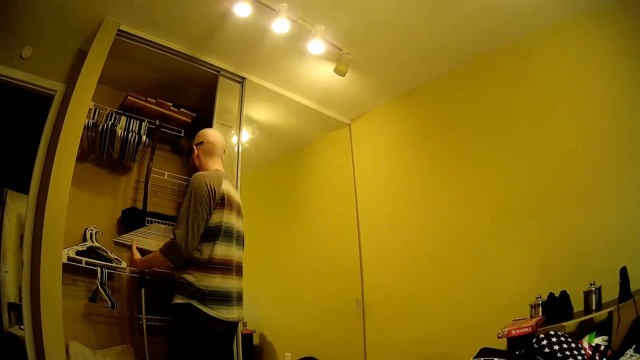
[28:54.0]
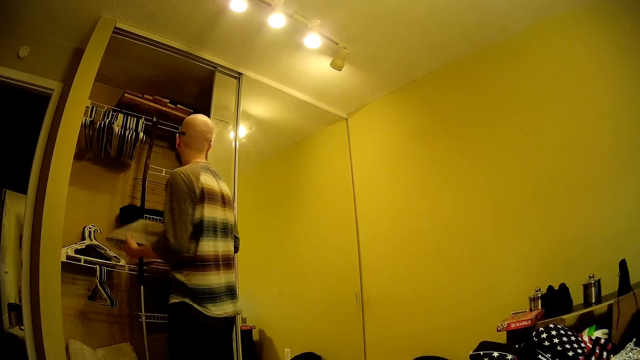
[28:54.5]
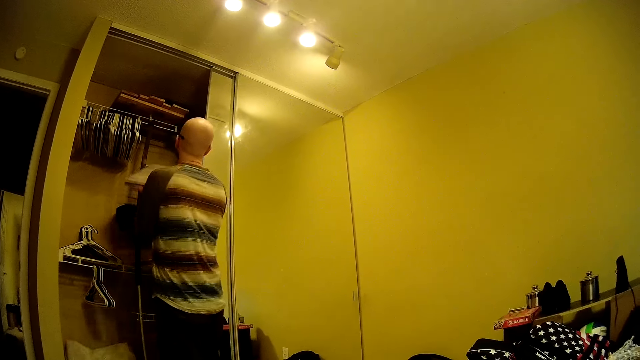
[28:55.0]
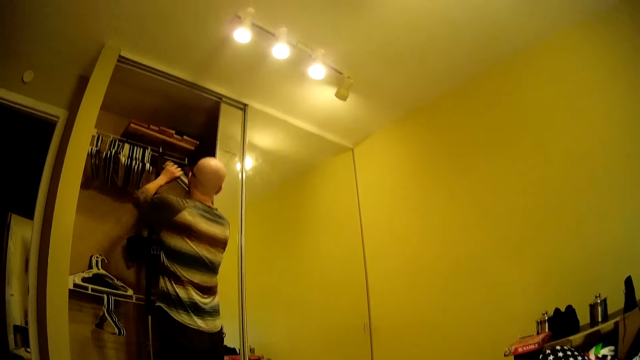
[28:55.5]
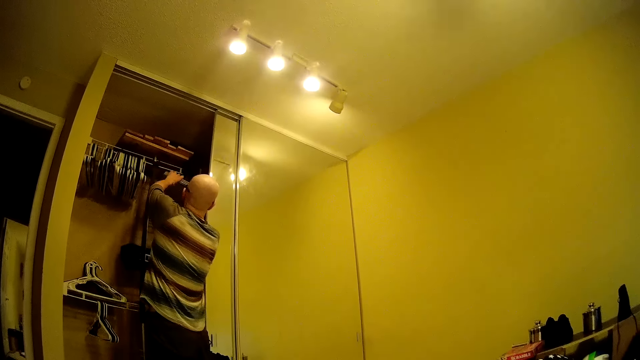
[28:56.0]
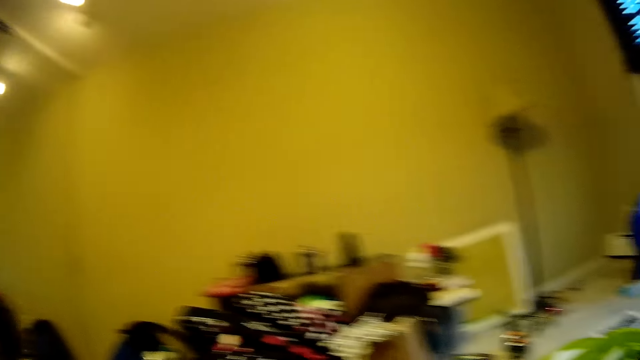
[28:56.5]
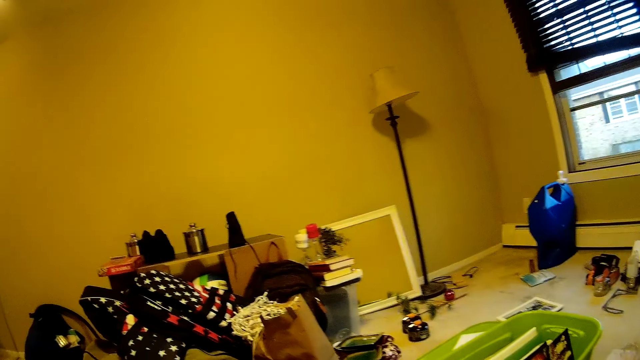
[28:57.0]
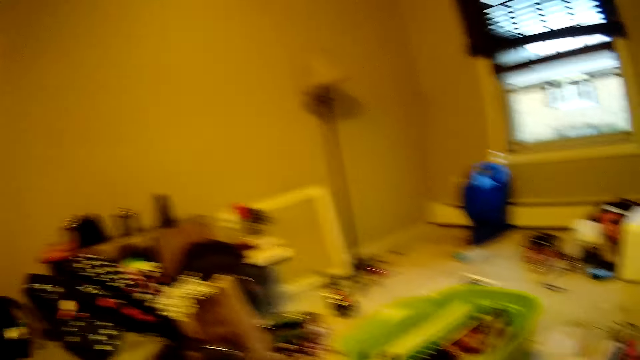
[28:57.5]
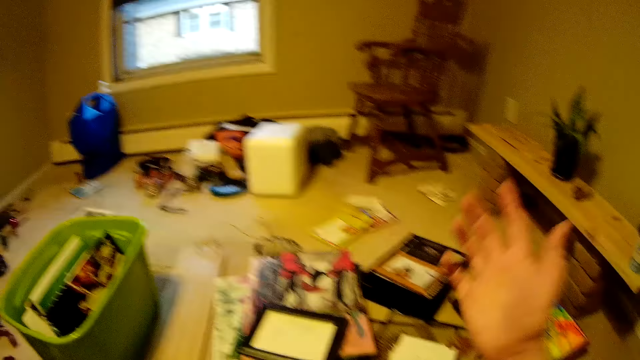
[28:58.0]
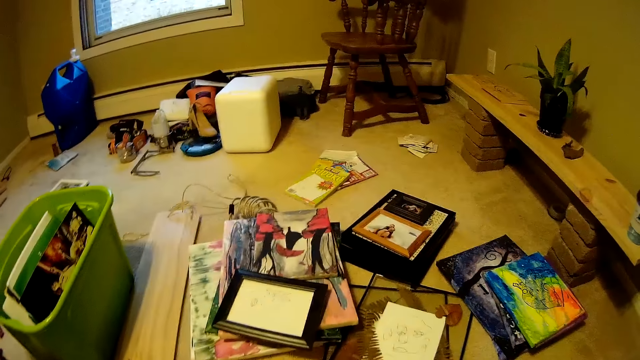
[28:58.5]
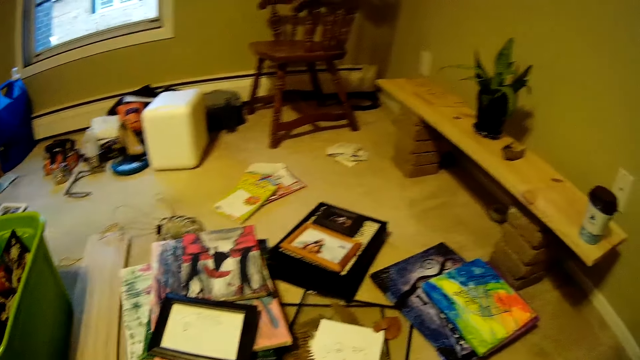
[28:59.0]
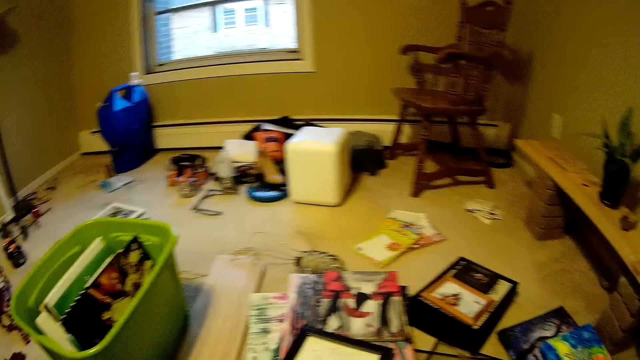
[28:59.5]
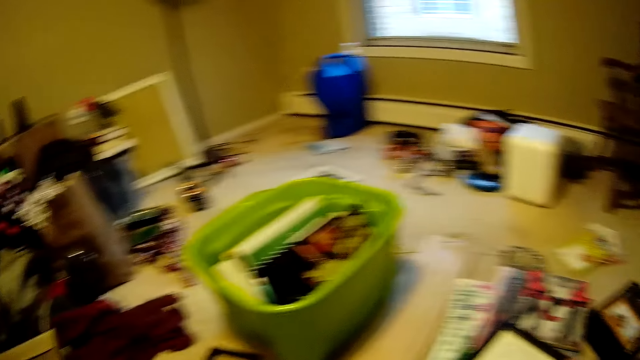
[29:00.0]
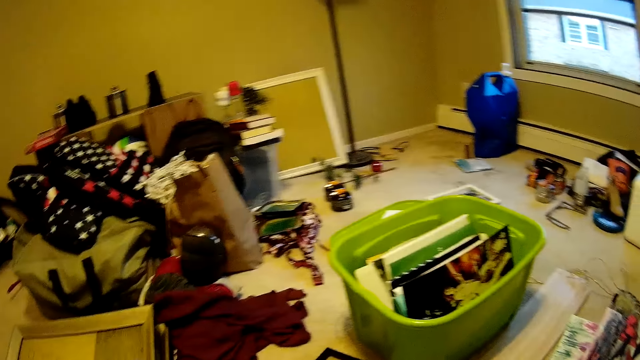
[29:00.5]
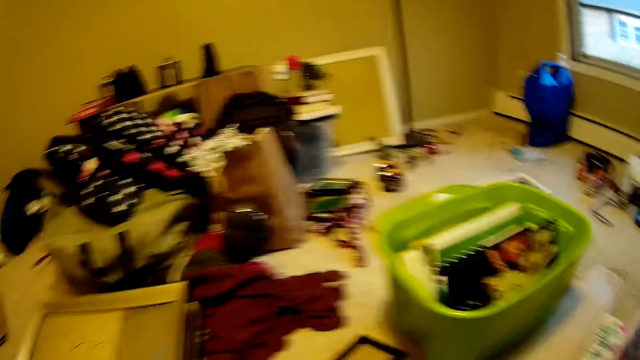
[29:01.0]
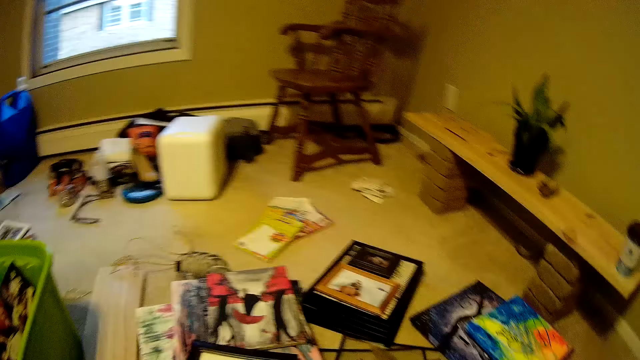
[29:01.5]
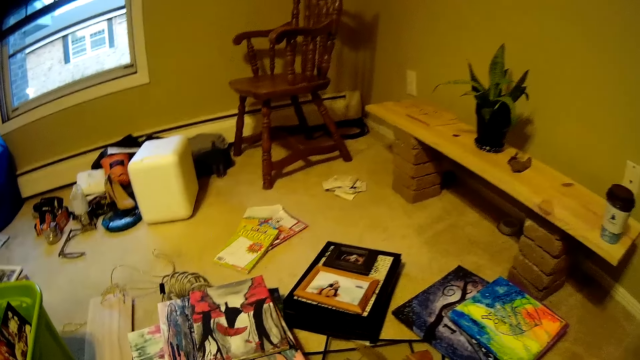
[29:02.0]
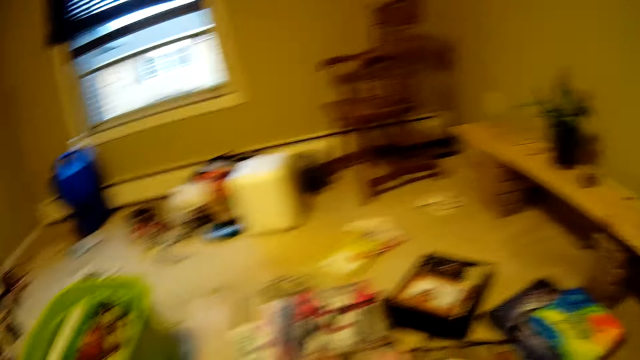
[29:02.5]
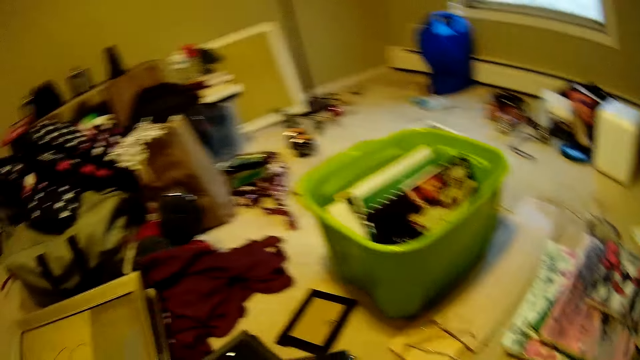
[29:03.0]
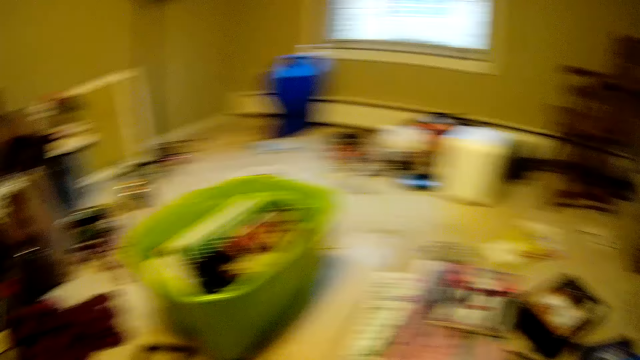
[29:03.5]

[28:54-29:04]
The man puts the photobook in a wardrobe with both hands.

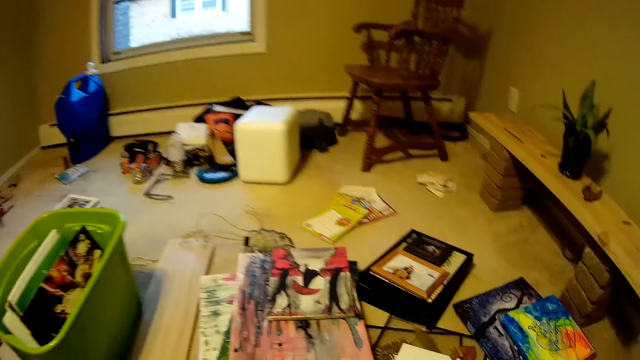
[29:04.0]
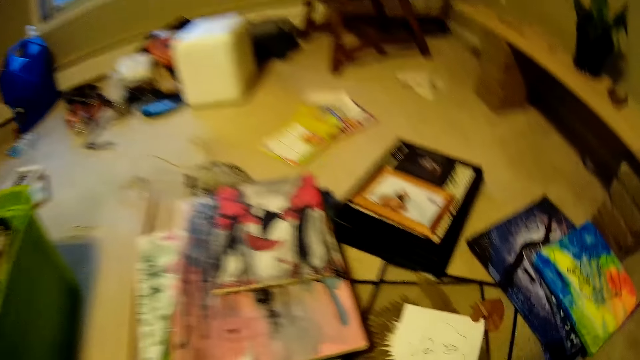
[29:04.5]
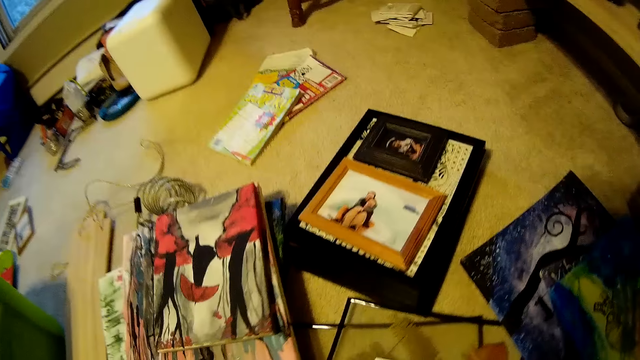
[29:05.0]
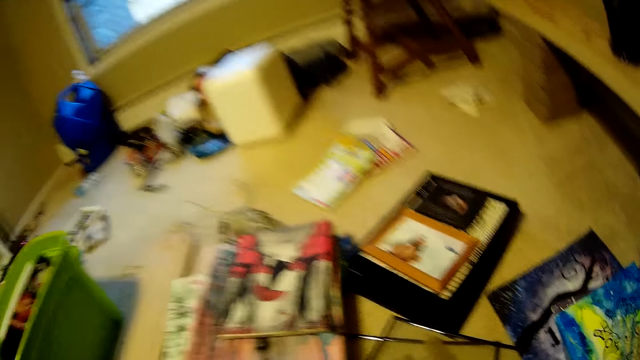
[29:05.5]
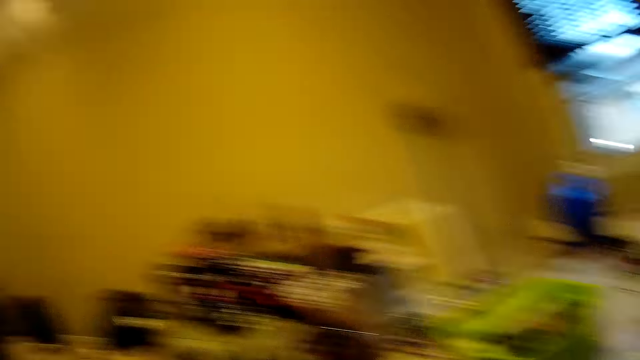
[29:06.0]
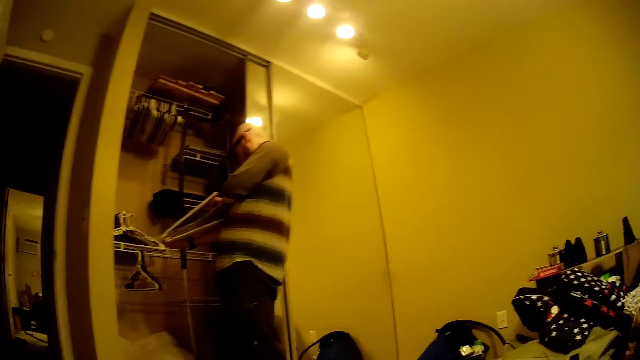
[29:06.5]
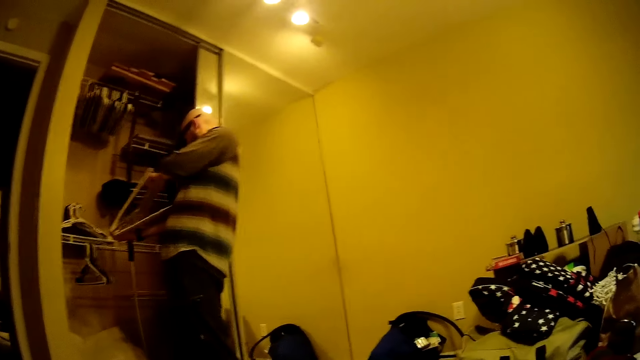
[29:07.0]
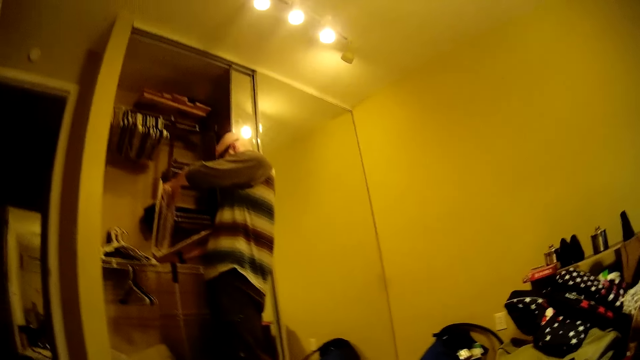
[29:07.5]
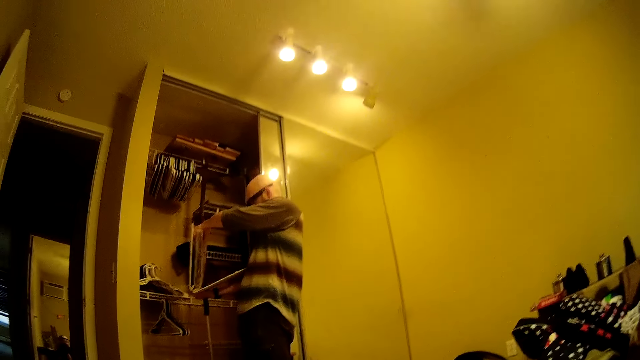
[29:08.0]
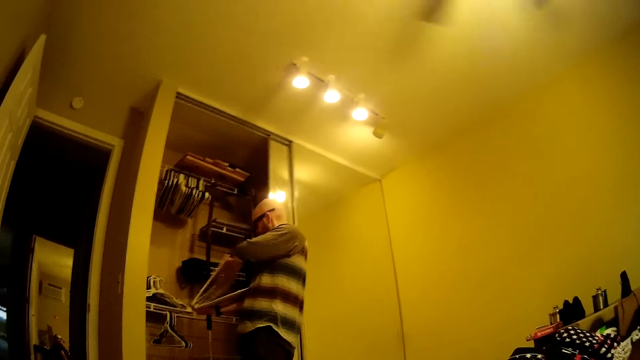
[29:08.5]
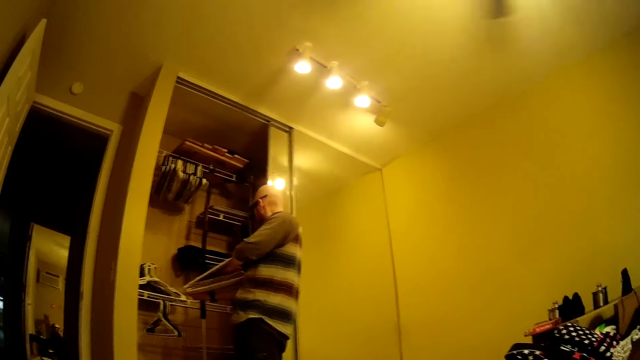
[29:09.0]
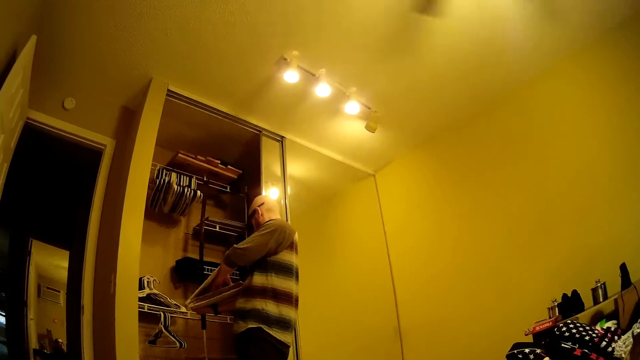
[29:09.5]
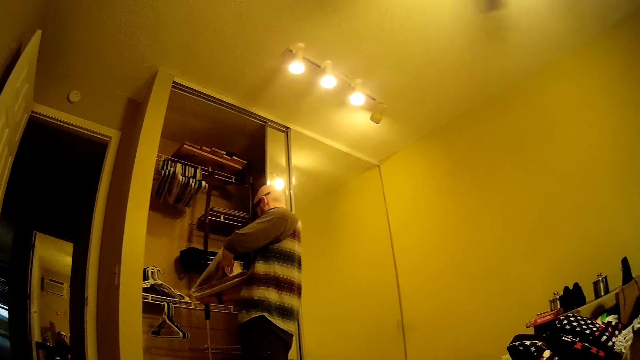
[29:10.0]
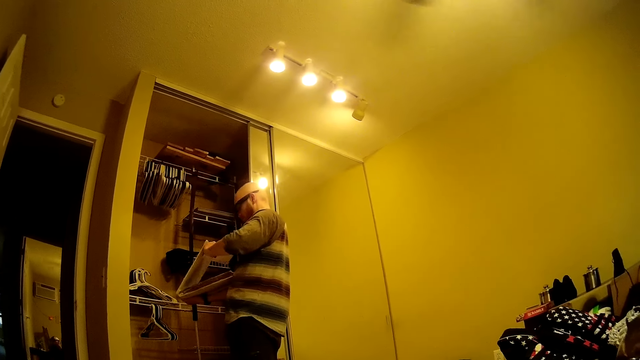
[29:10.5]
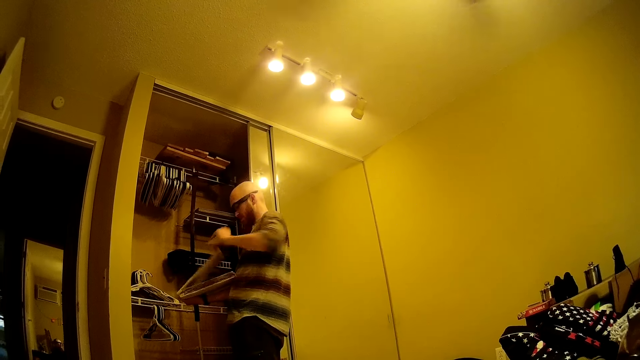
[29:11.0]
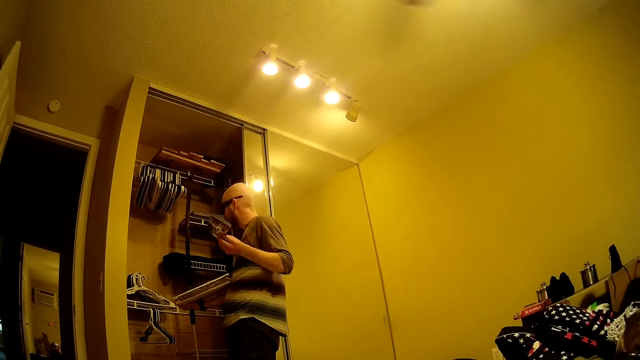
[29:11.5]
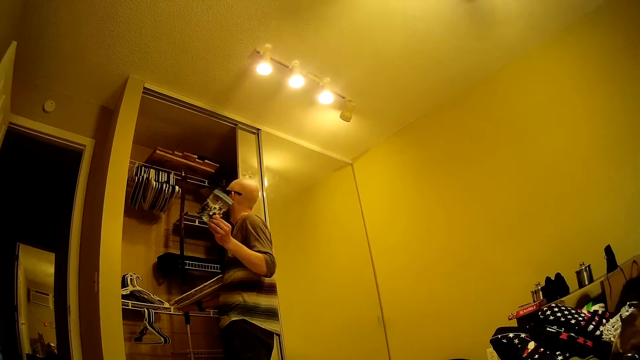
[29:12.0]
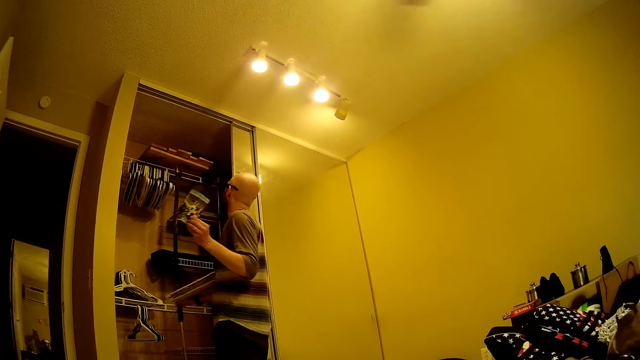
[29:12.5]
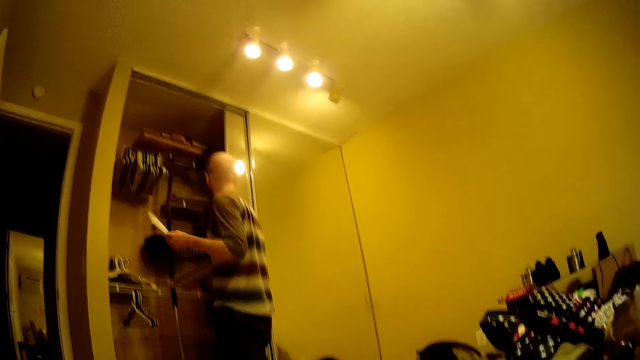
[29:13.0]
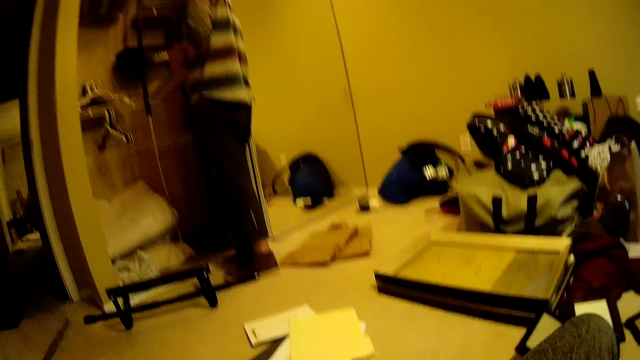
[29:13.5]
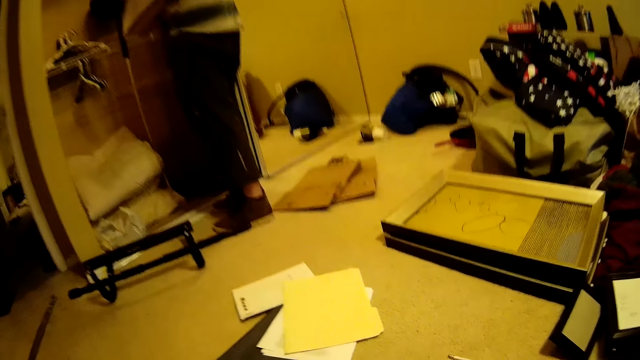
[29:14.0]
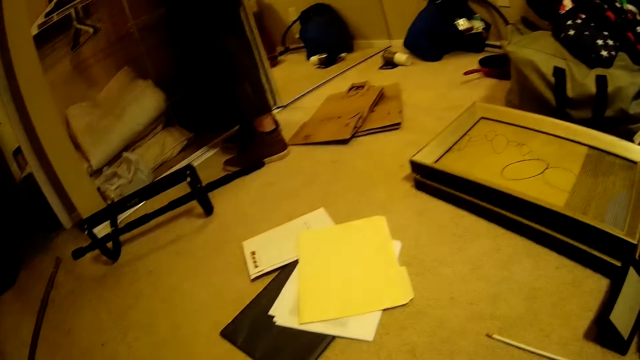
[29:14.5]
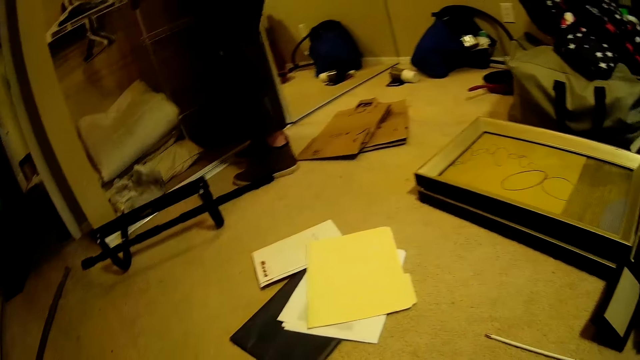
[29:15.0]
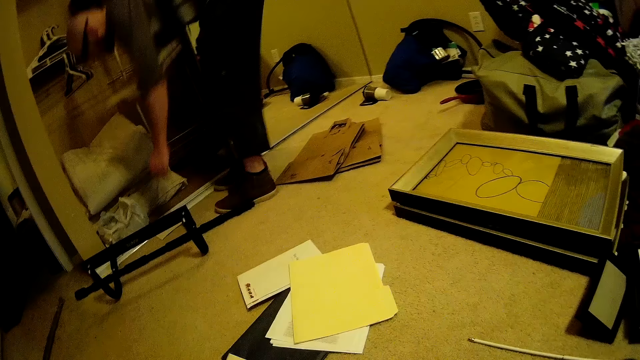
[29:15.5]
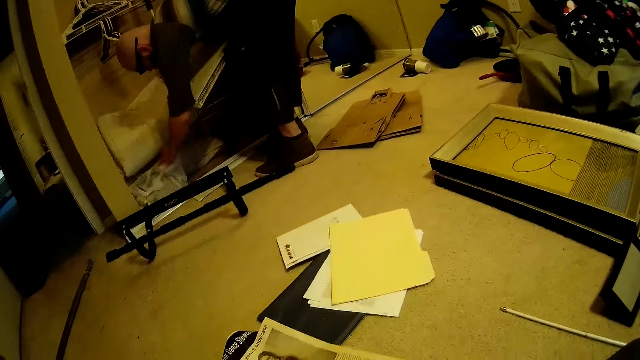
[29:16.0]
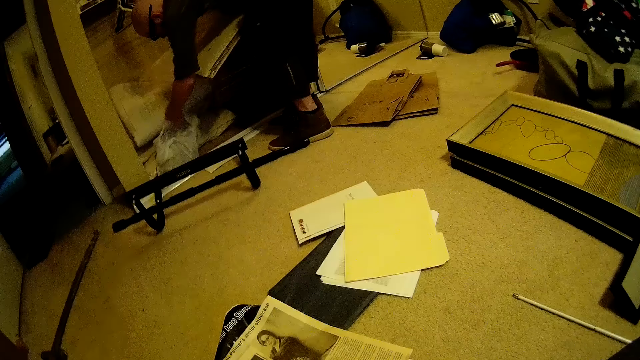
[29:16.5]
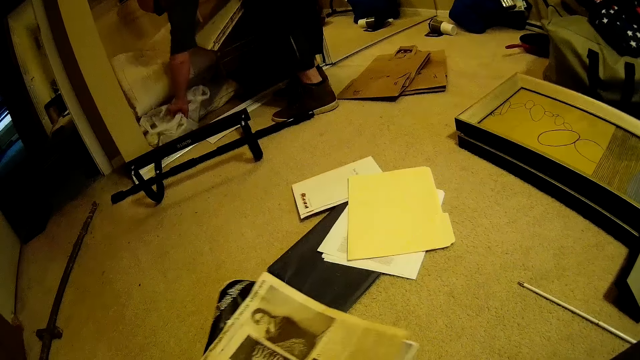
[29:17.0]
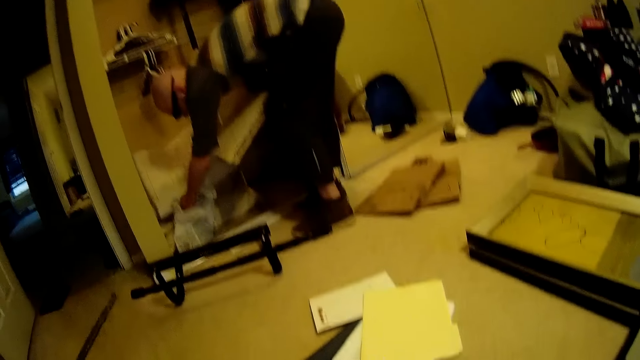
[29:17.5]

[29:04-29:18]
The man looks through a photobook in both hands. He picks up a photo from the photobook with his left hand. He drops the photo in his left hand on the floor. He searches the floor with his left hand.
